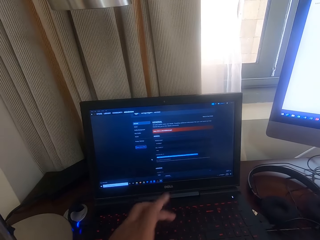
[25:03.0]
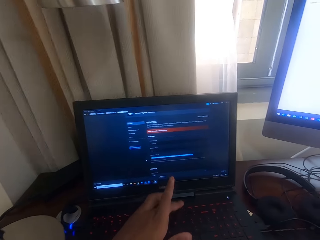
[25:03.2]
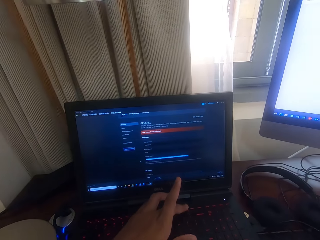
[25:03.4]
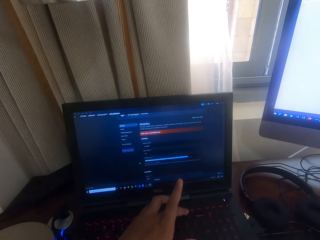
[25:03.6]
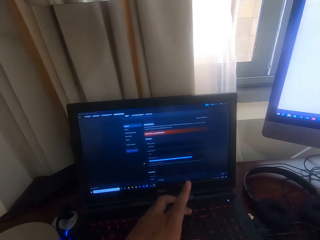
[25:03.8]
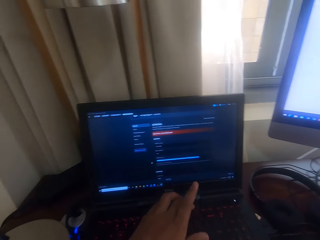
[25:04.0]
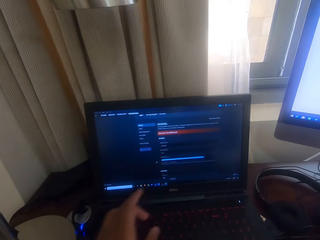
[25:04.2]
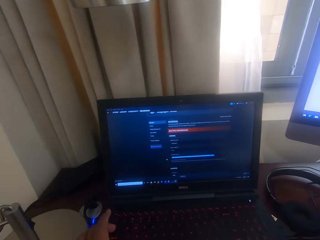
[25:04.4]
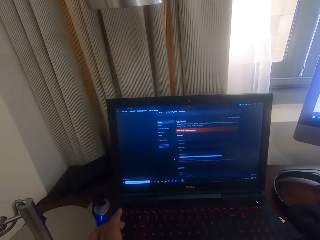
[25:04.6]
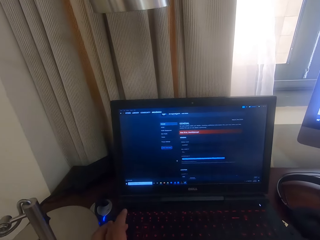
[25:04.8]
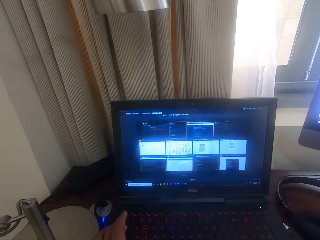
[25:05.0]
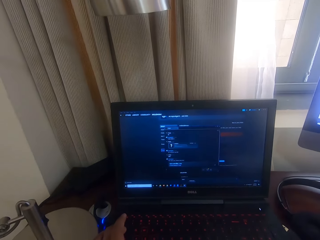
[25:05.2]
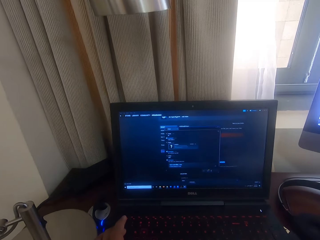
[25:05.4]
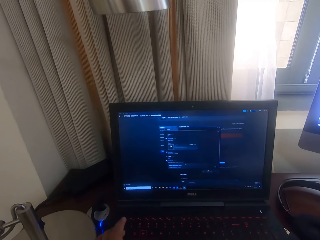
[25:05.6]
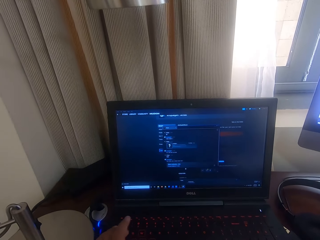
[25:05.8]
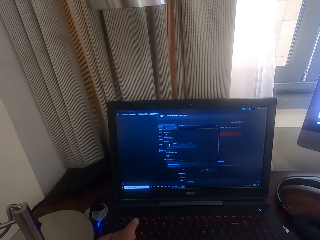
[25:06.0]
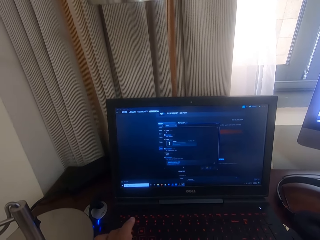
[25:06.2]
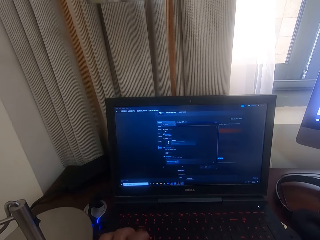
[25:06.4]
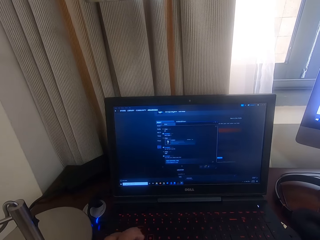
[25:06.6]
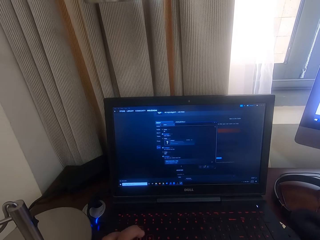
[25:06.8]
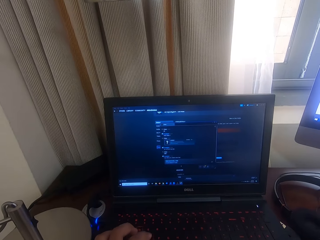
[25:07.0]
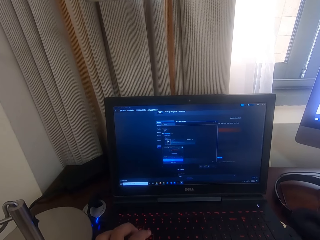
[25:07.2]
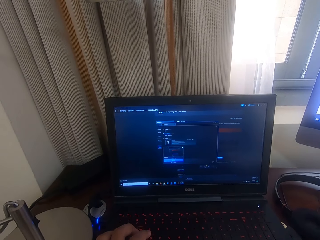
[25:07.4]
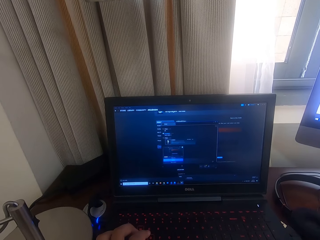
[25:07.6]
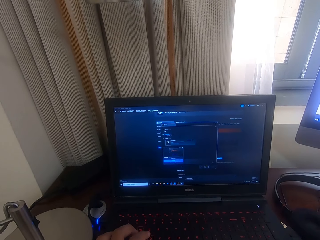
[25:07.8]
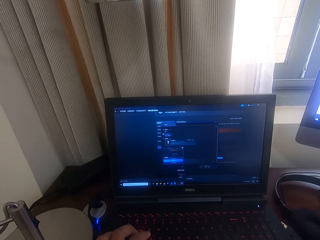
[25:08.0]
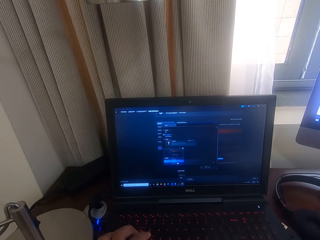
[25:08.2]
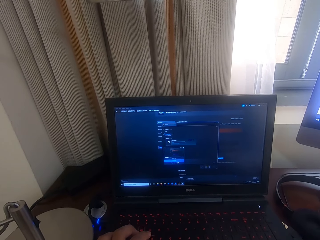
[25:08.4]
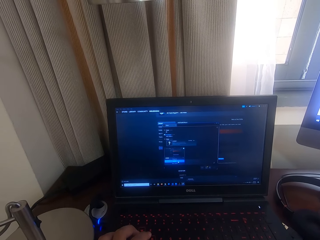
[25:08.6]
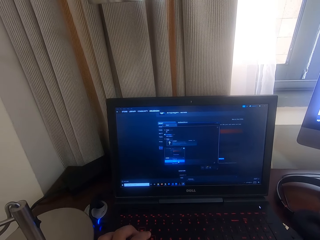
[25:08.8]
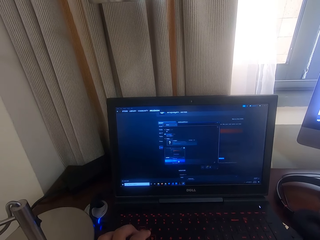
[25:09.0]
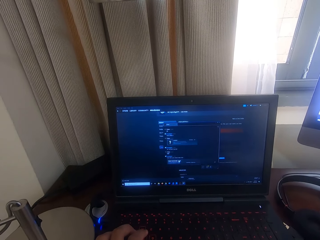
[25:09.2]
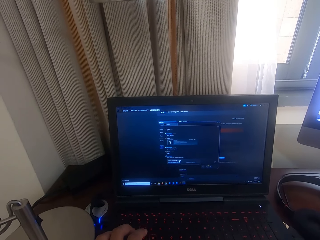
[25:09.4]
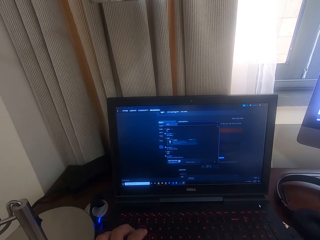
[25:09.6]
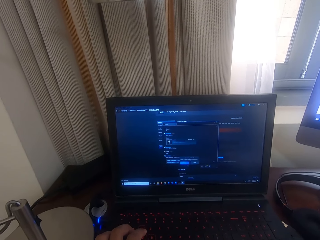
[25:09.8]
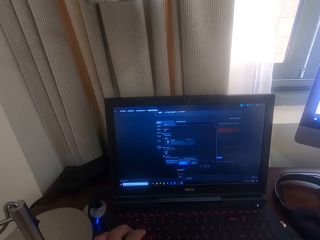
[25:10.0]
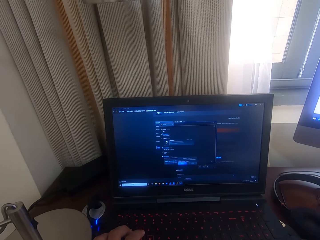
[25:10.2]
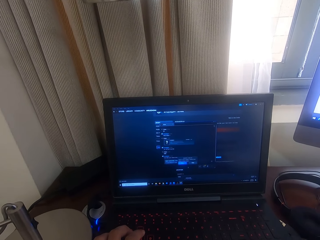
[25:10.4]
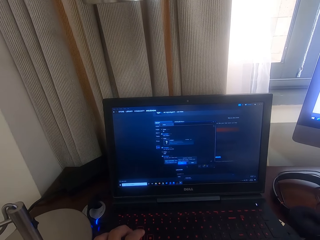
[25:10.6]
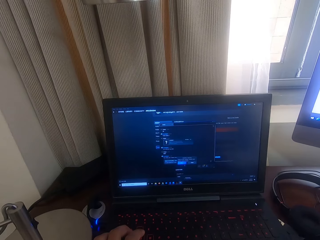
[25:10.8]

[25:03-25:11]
The camera wearer points on the laptop. They operate on the laptop.

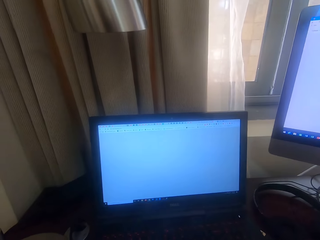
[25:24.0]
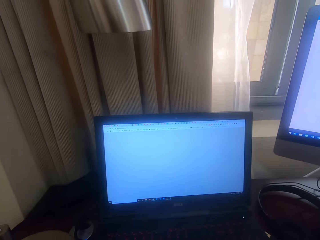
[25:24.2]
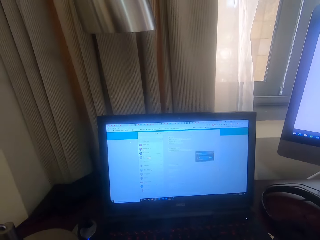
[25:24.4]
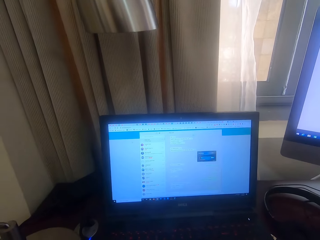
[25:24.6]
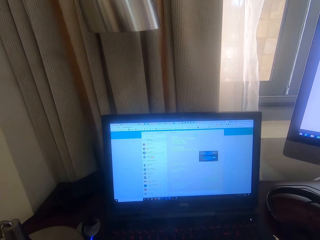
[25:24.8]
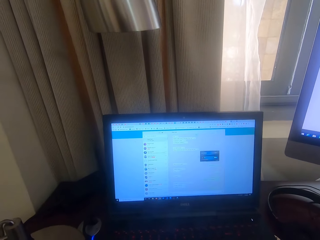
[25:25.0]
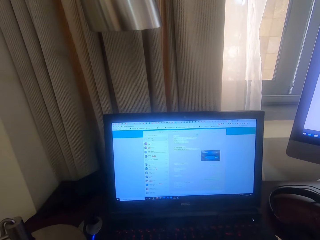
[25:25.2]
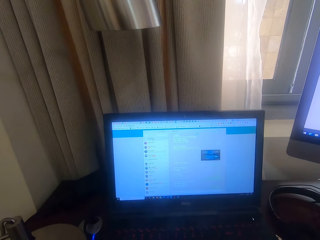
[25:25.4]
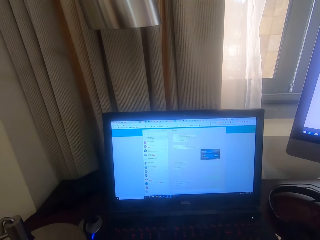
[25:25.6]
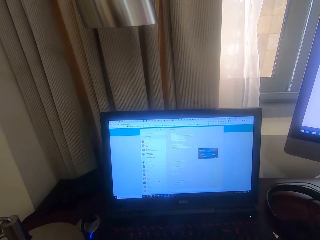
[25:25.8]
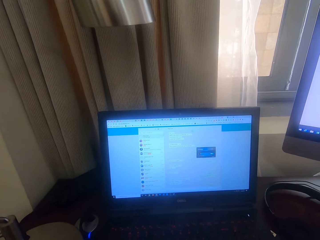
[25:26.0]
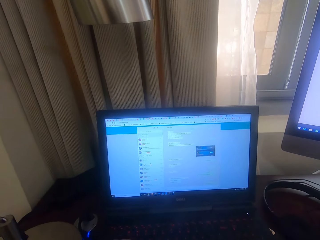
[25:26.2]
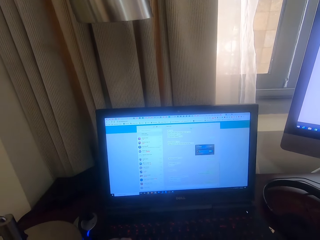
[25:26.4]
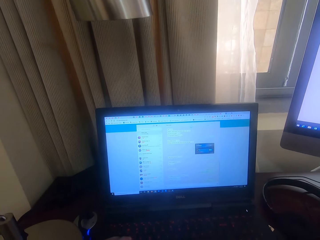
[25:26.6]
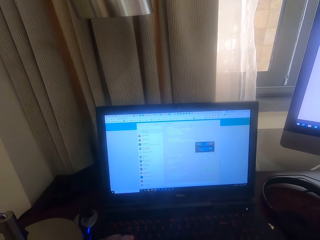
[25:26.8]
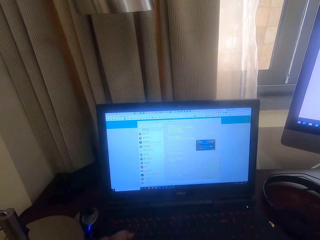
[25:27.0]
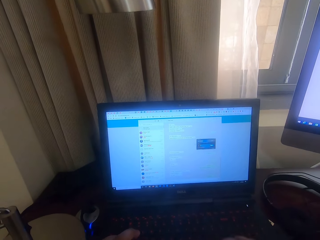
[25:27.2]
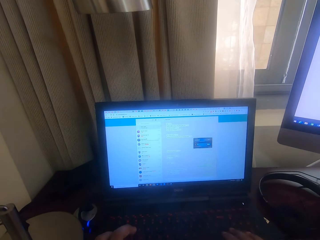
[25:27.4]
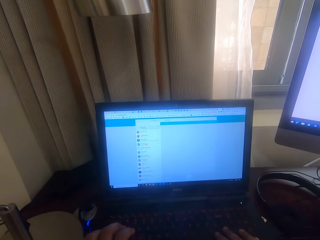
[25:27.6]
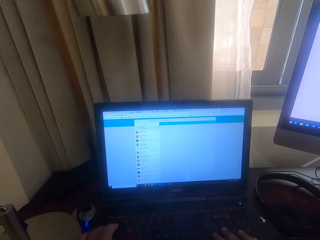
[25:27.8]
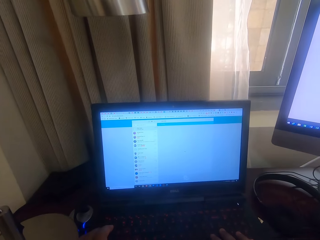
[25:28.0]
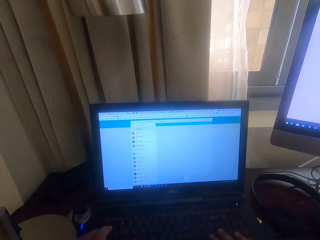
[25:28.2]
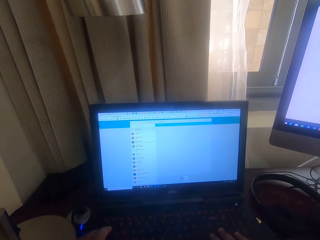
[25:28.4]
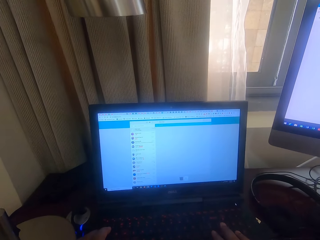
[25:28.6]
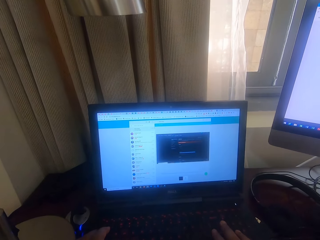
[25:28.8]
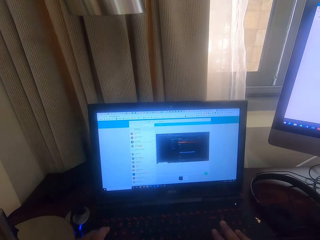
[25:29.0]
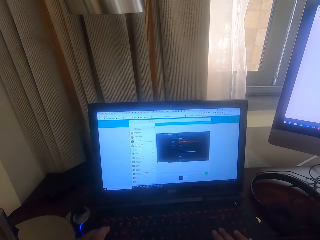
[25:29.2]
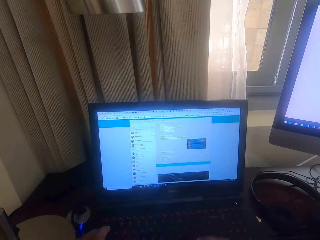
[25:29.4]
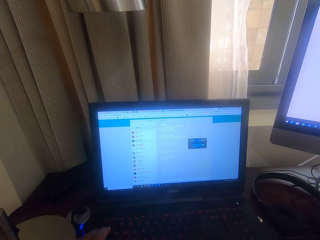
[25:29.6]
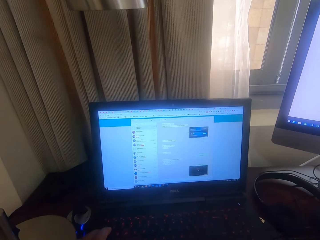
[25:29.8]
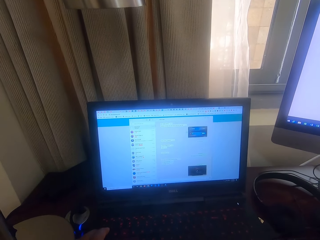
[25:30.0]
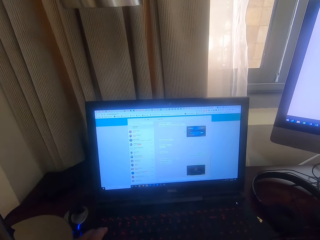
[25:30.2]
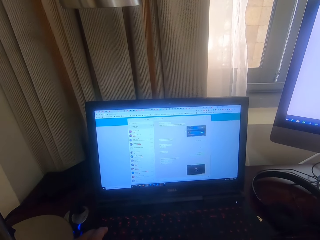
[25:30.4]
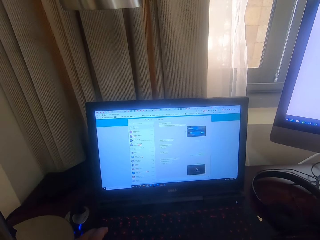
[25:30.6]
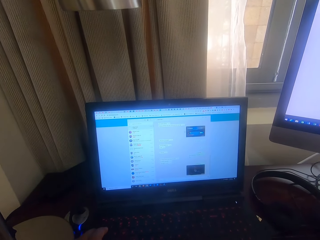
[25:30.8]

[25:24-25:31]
The camera wearer looks at the laptop.

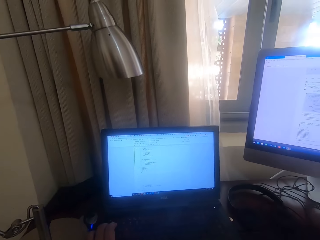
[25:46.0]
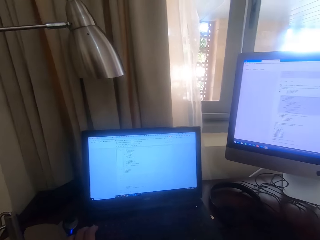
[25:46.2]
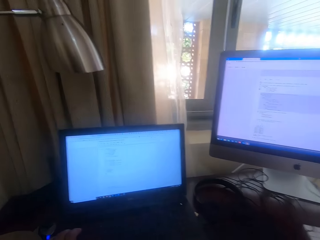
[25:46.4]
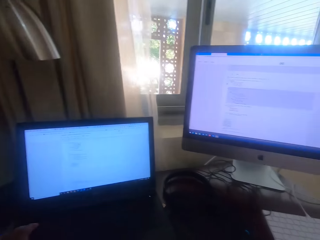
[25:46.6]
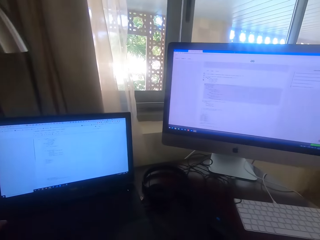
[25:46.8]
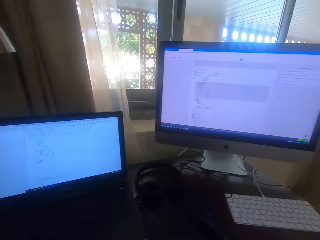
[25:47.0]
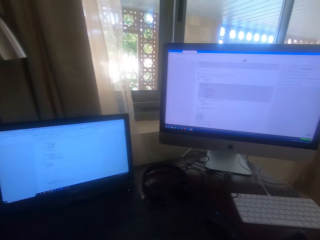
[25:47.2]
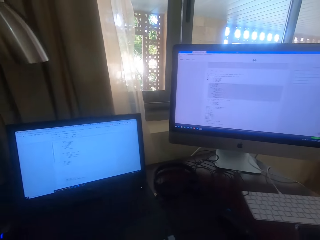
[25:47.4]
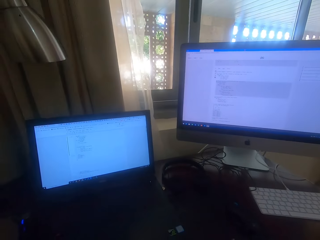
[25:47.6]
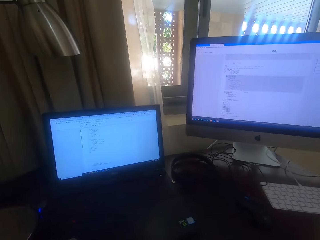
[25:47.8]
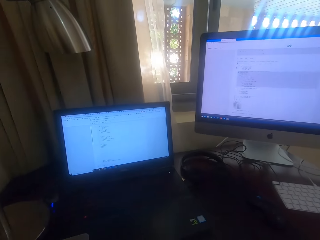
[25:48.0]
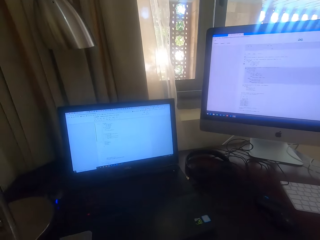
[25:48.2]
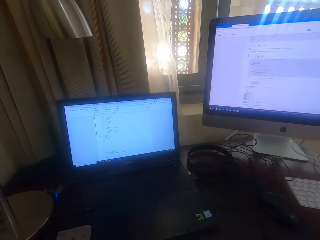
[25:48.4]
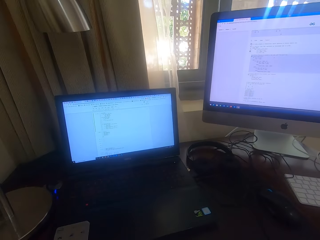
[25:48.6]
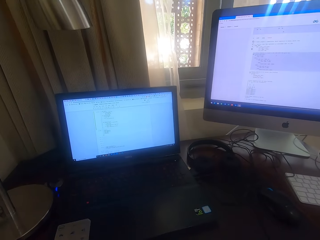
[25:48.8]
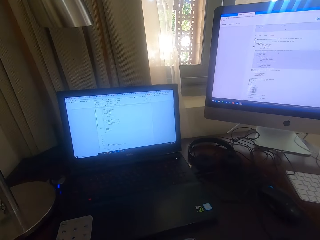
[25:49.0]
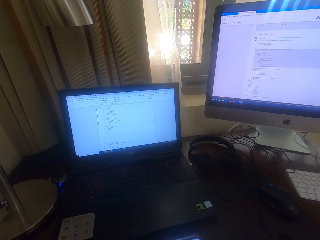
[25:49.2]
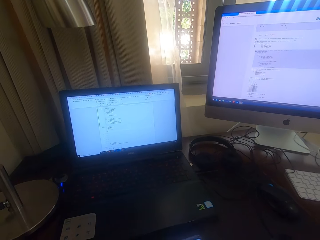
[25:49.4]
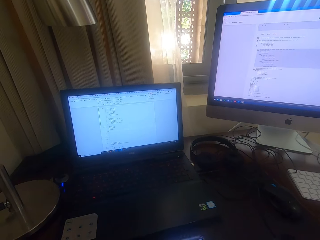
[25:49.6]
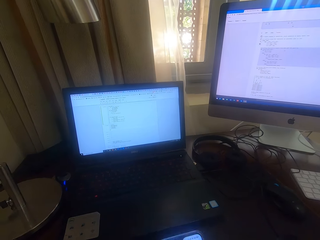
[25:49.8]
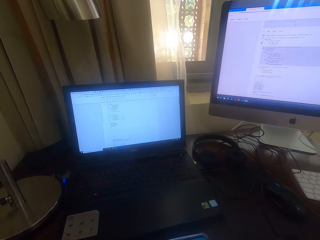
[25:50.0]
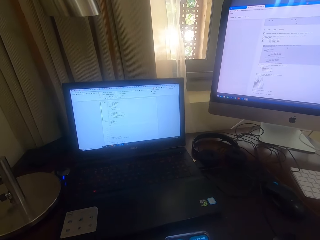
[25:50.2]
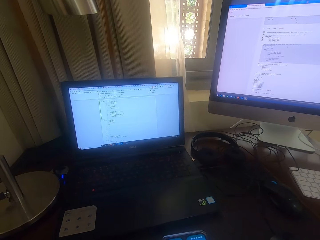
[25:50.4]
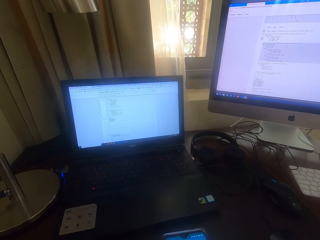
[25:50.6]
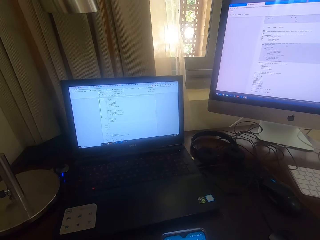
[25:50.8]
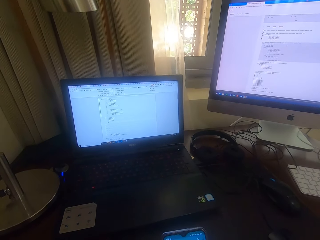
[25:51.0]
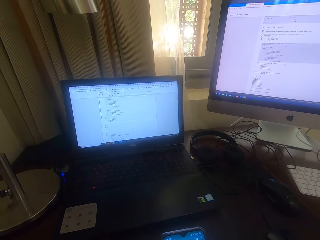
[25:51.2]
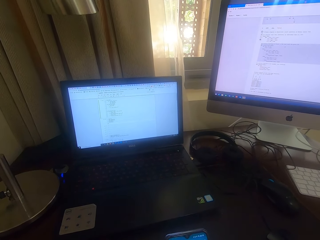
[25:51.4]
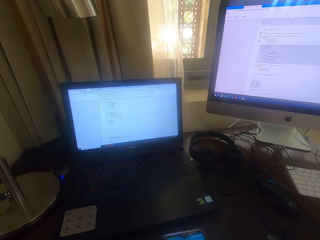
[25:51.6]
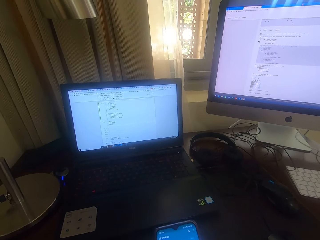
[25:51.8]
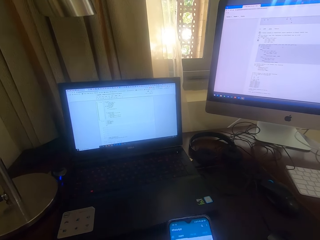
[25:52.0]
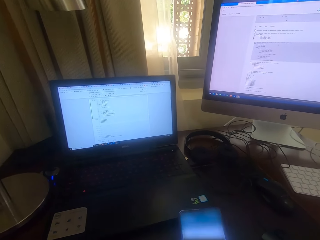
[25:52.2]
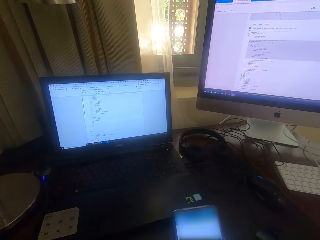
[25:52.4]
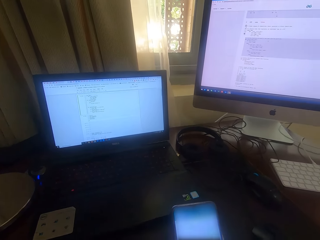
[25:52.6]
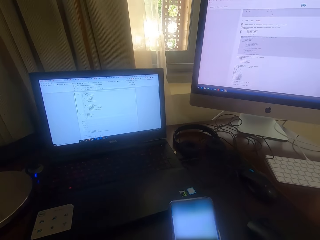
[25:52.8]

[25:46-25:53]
The camera wearer picks up a phone. They use the phone.
